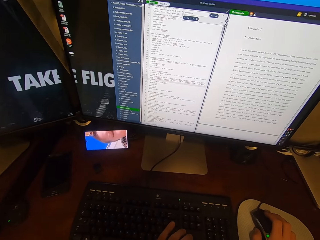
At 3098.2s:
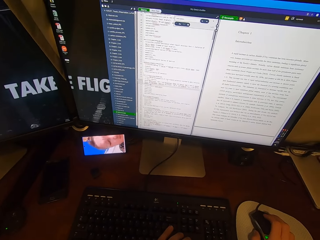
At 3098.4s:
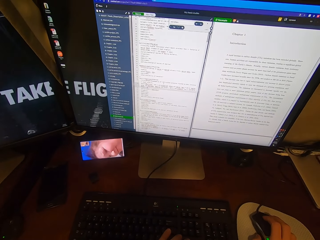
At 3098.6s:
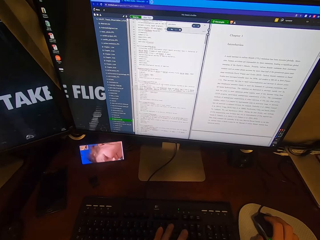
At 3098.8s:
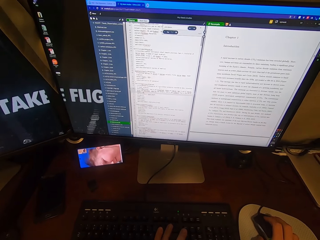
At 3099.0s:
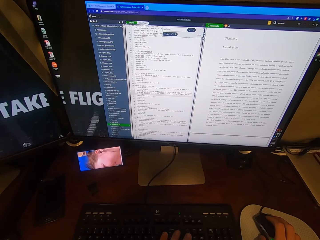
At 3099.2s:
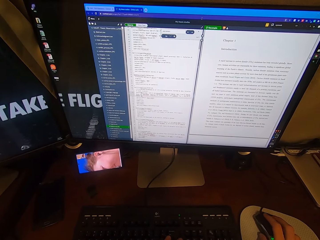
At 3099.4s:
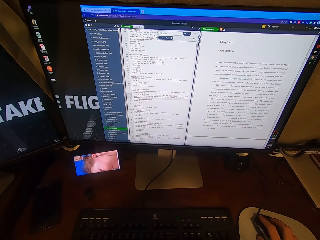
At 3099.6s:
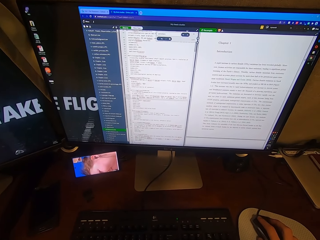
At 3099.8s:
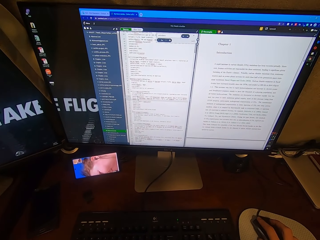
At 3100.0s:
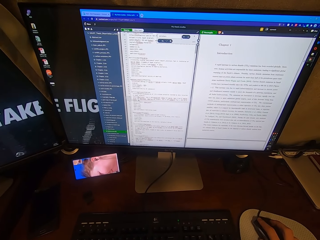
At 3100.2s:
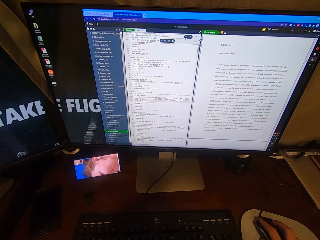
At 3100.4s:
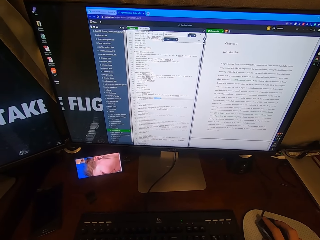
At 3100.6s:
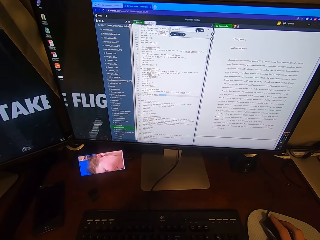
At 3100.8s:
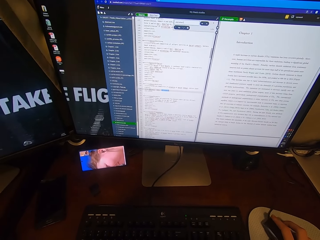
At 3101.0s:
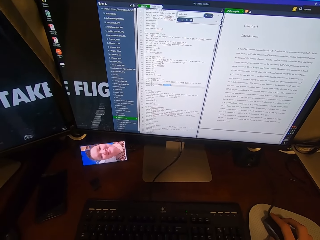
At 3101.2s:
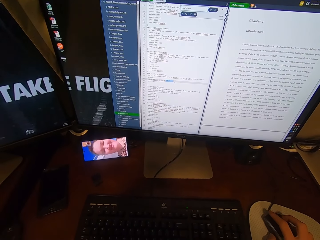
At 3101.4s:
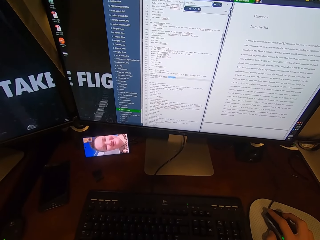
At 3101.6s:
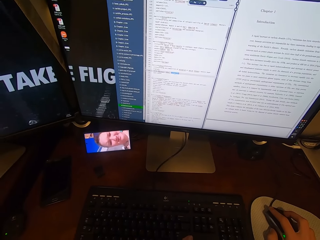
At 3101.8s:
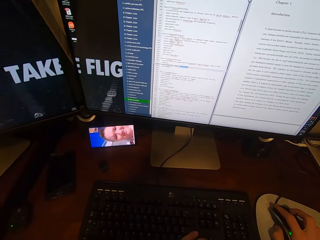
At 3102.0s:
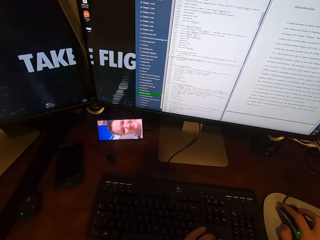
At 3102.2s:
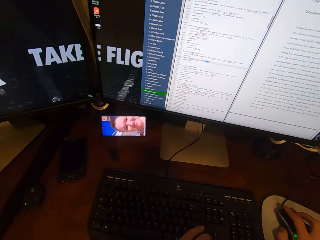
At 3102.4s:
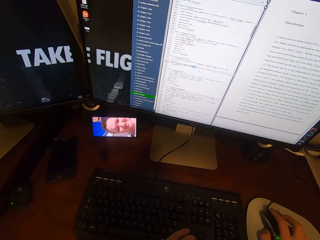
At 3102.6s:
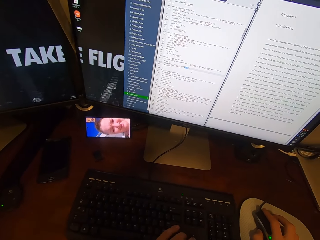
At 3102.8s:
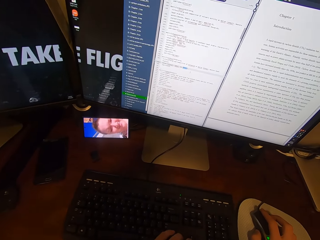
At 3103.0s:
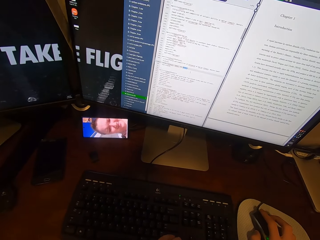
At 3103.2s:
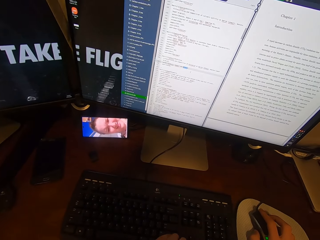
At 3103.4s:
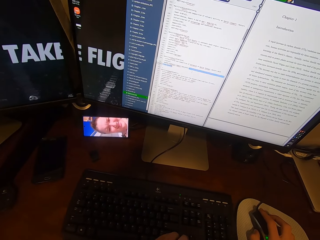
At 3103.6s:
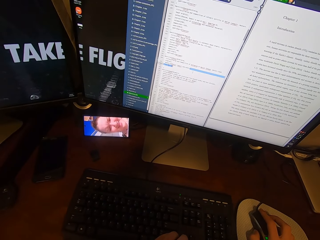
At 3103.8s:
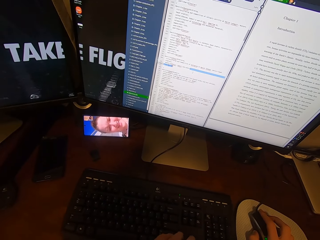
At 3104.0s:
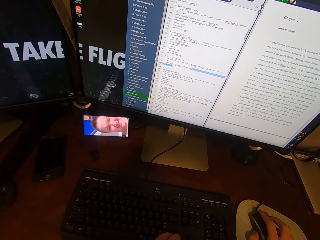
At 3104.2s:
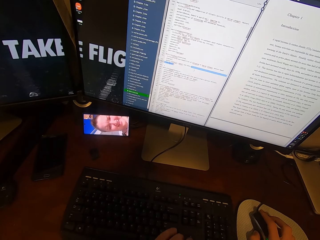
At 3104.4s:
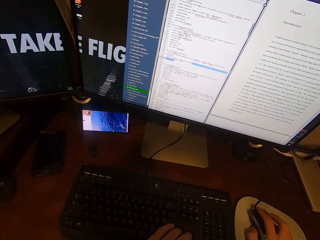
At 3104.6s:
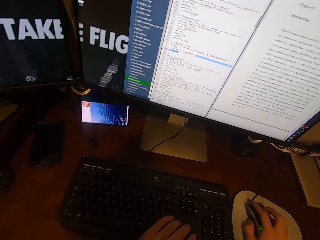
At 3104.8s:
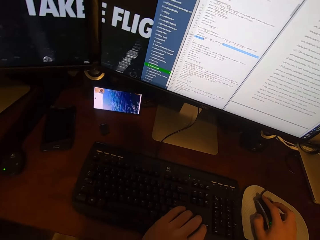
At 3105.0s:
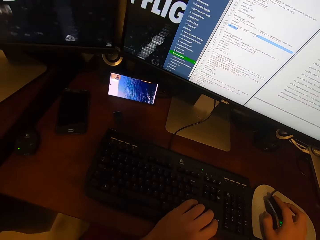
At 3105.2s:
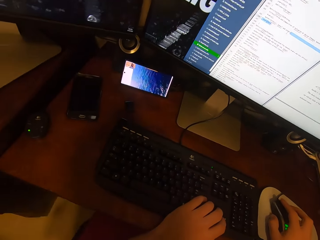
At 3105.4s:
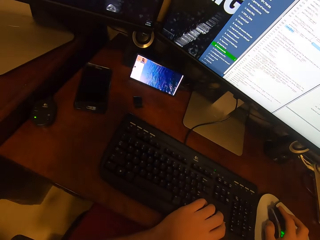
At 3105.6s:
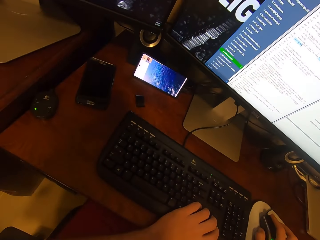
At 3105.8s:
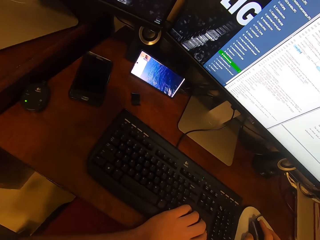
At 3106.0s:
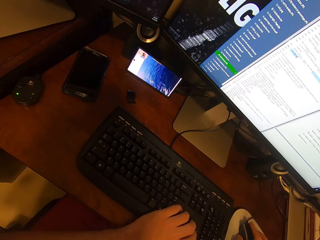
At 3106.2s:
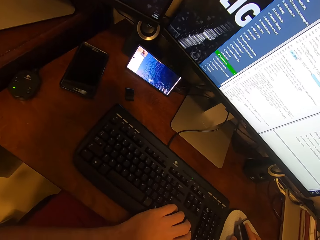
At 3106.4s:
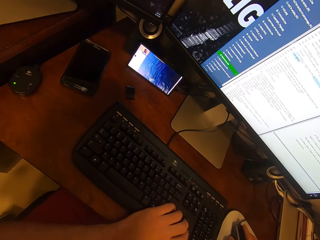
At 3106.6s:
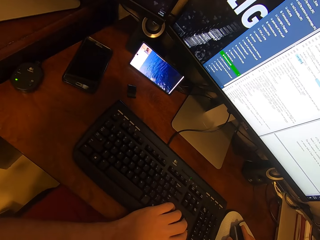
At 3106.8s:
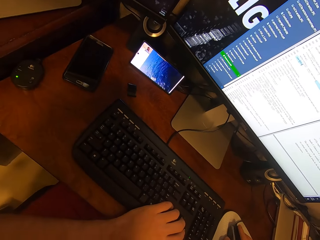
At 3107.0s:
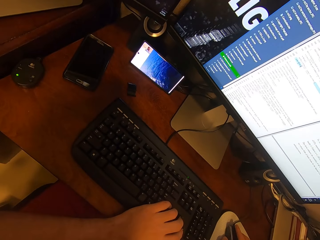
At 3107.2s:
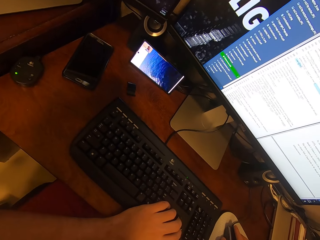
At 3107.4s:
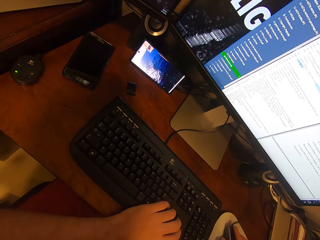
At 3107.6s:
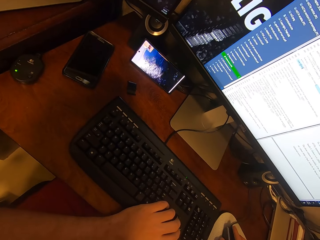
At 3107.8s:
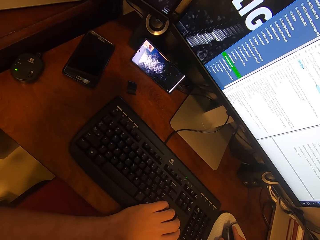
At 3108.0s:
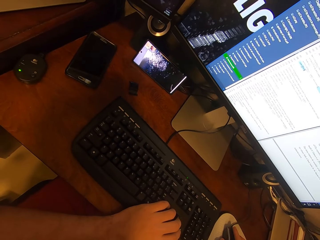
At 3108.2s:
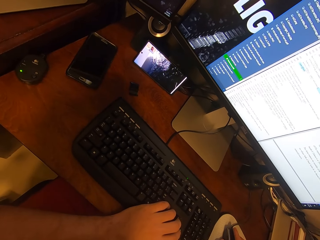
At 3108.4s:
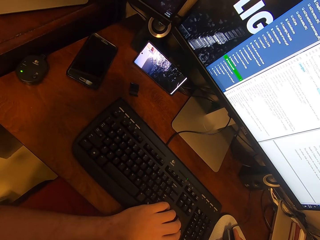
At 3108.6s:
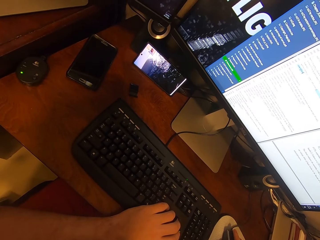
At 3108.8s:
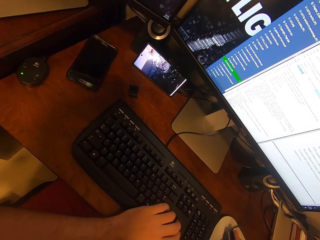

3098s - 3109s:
The camera wearer types on the keyboard attached to the desktop computer with his left hand. He looks at the phone.

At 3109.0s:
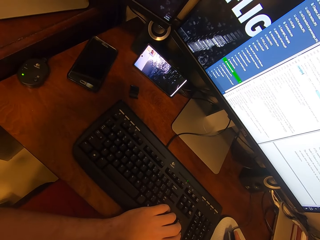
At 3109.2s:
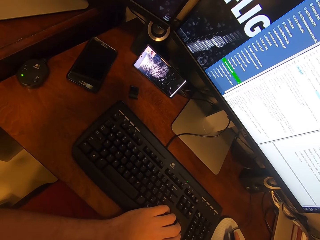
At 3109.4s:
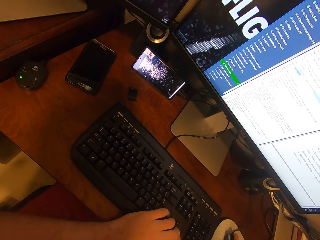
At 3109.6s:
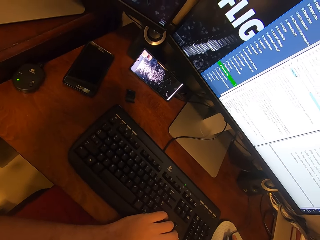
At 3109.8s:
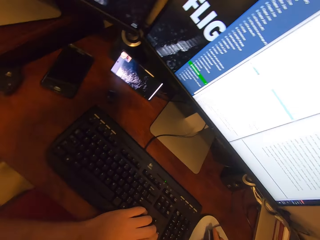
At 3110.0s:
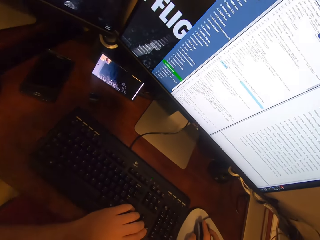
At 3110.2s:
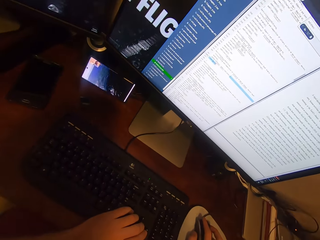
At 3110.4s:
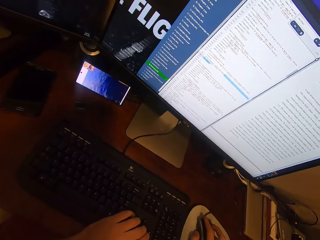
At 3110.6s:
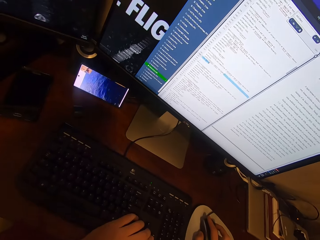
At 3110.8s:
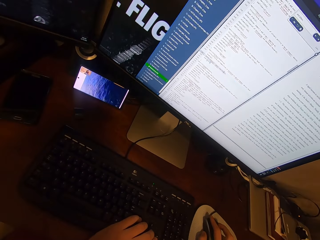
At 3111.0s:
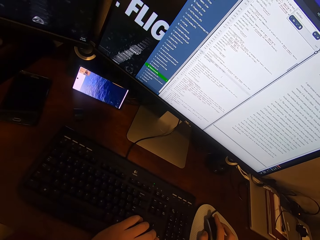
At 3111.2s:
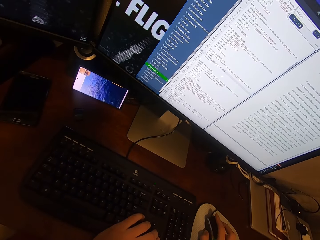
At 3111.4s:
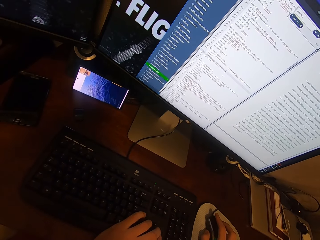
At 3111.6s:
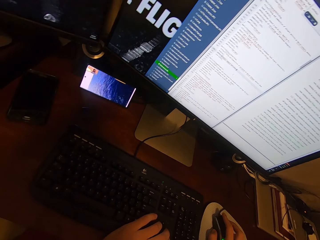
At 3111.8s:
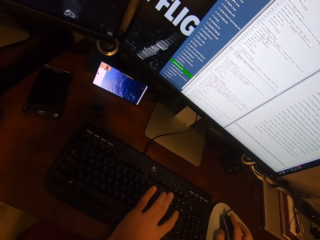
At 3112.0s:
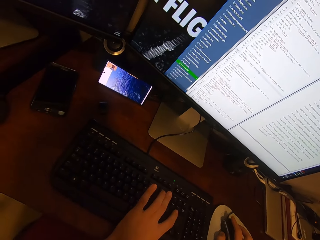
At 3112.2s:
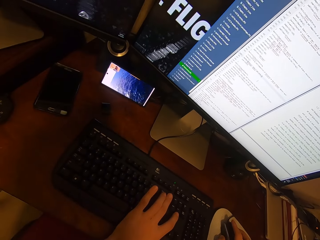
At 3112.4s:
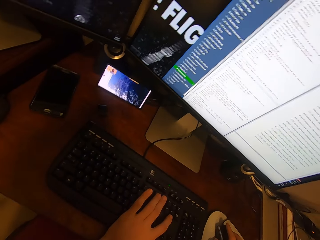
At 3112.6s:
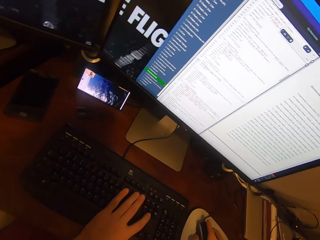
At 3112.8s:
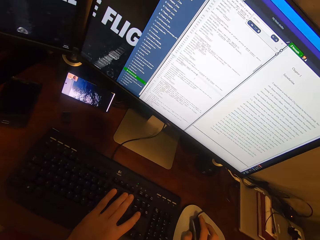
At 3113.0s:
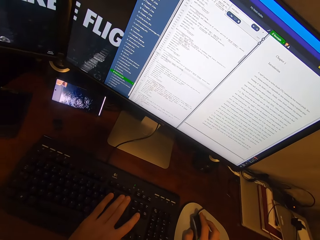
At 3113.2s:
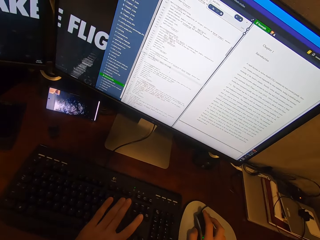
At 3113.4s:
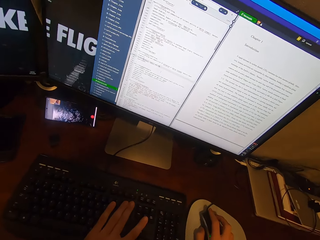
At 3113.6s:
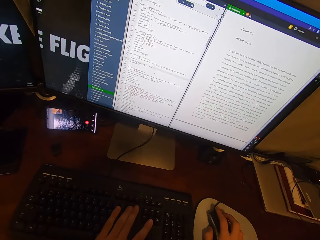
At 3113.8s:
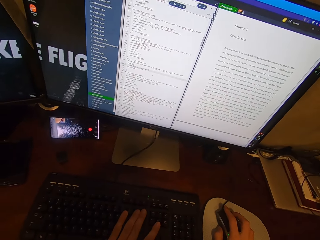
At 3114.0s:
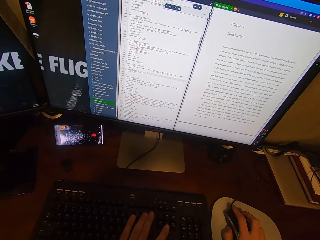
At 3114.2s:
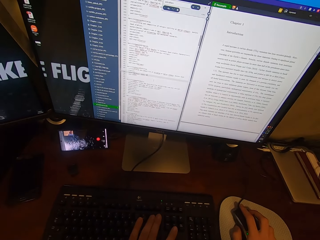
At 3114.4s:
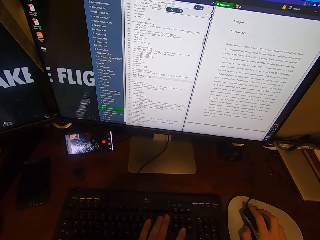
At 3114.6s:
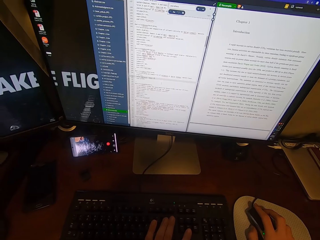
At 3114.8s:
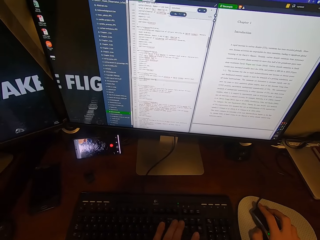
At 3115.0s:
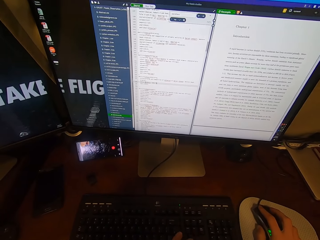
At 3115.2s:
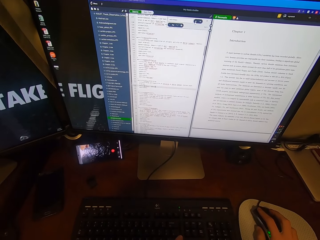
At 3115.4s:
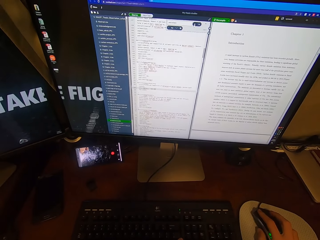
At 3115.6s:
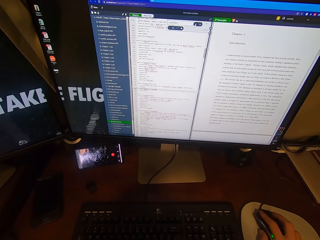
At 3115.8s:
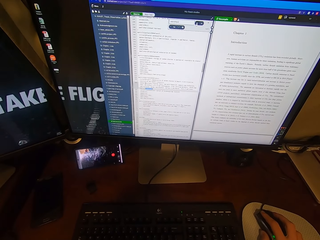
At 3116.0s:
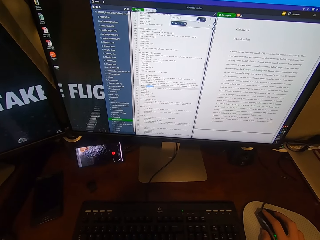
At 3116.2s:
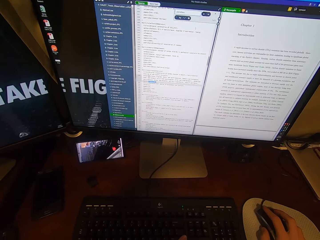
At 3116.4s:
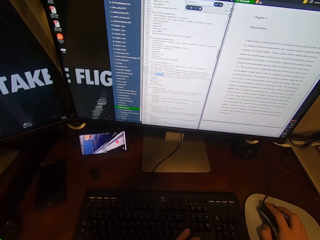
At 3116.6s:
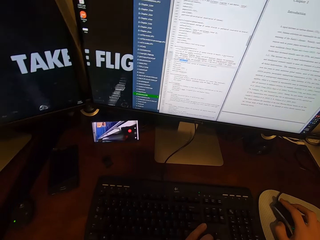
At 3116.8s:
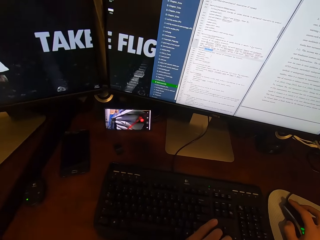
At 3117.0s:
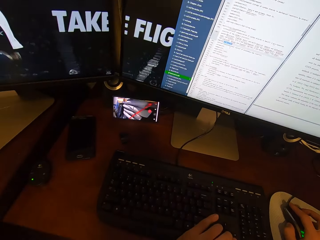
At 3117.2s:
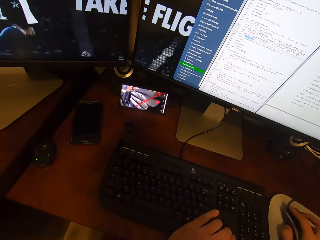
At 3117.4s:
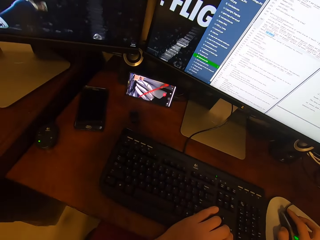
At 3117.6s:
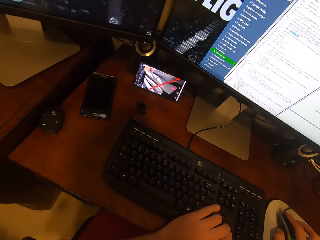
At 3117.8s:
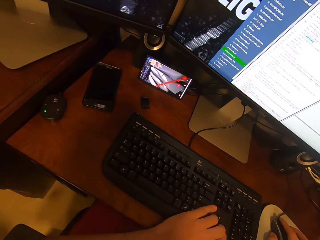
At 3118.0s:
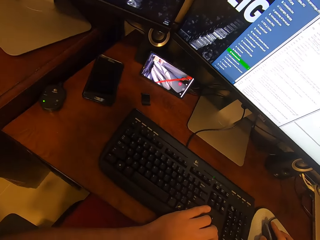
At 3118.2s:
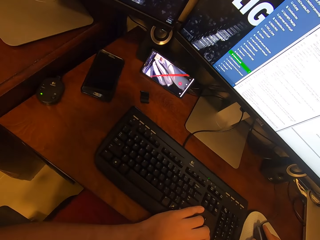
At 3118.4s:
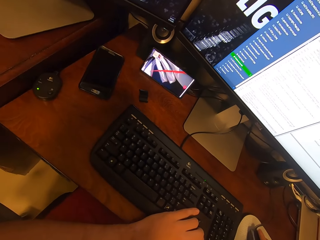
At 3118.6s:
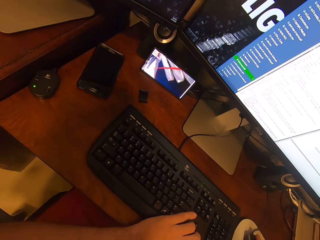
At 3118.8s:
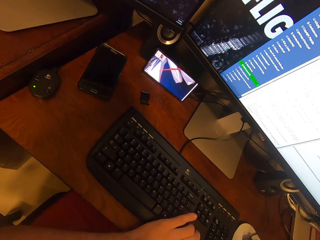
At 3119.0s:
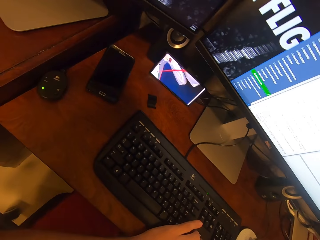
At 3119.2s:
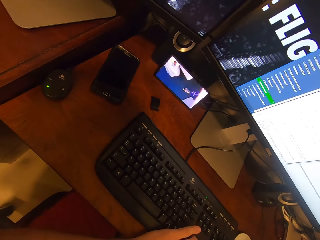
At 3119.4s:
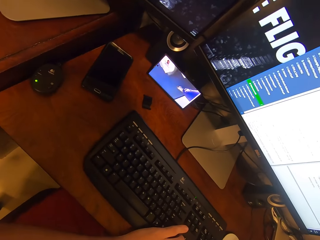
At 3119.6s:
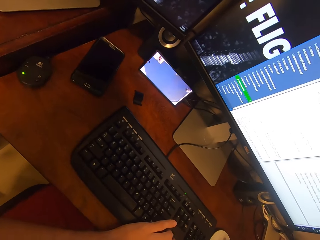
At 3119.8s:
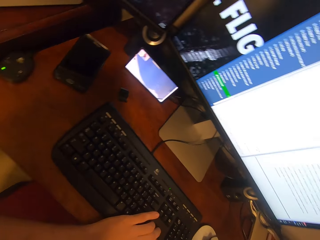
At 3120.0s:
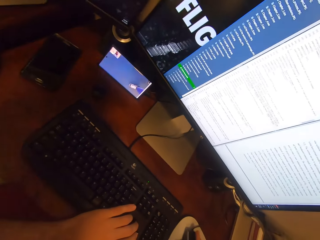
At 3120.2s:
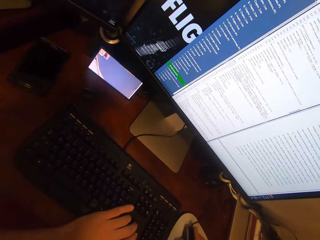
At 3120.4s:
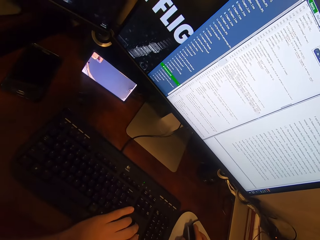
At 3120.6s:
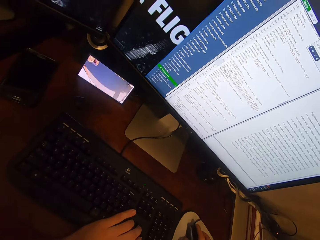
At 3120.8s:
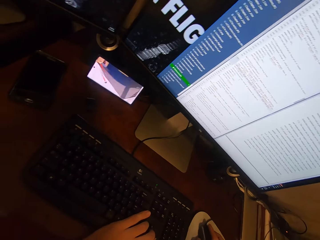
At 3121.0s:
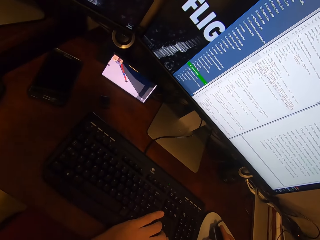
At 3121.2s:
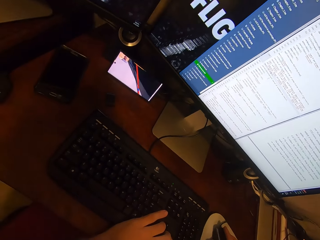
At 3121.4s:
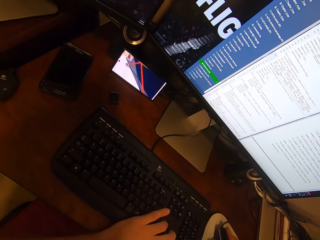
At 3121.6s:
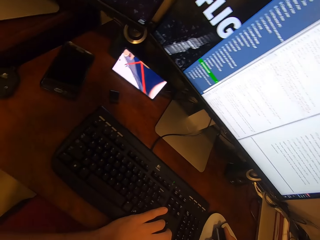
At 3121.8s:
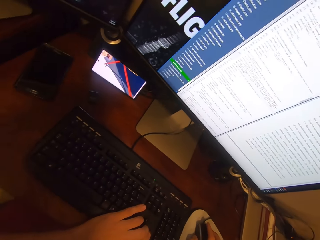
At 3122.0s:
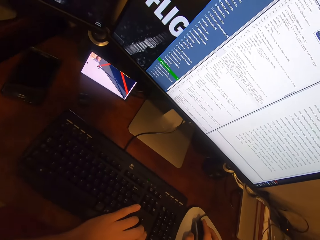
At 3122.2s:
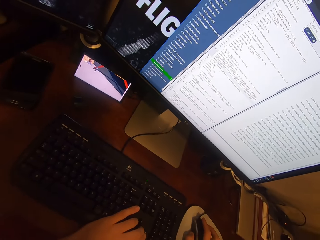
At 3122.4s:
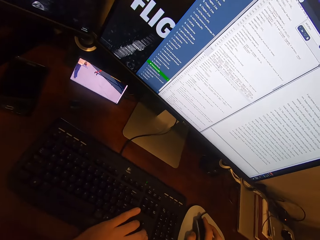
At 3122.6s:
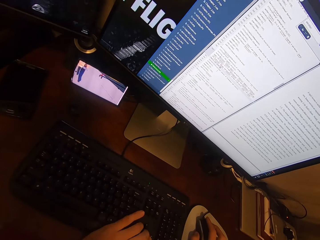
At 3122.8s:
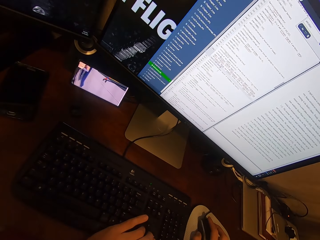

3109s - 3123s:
The camera wearer types on the keyboard attached to the desktop computer with his left hand. He clicks on the USB mouse attached to the desktop computer with his right hand. He scrolls the computer. He looks at the phone.
